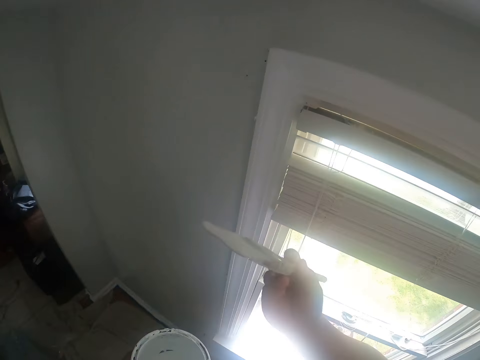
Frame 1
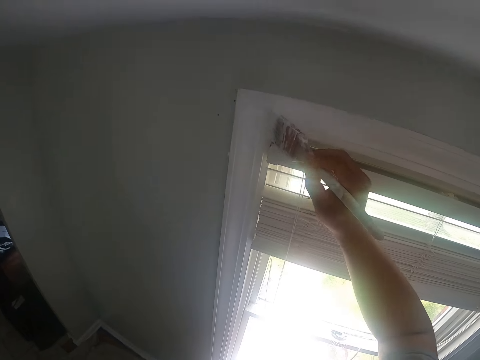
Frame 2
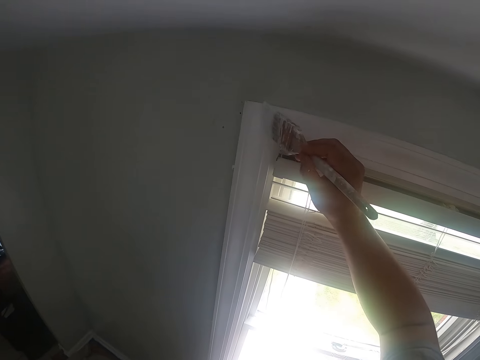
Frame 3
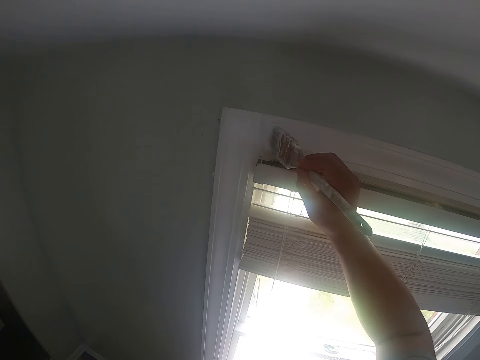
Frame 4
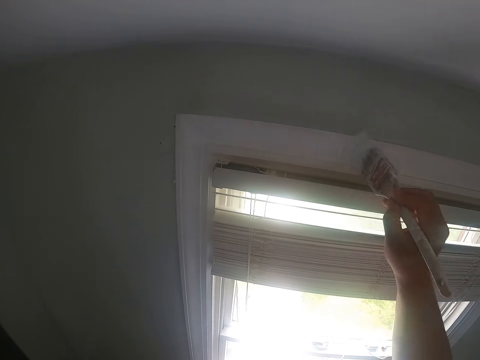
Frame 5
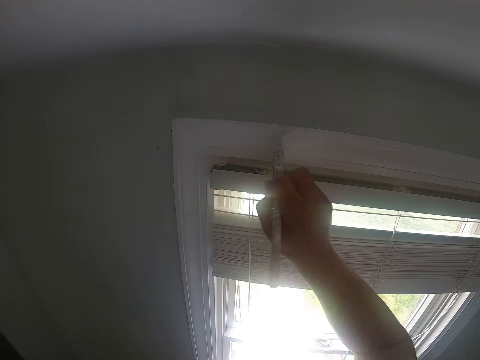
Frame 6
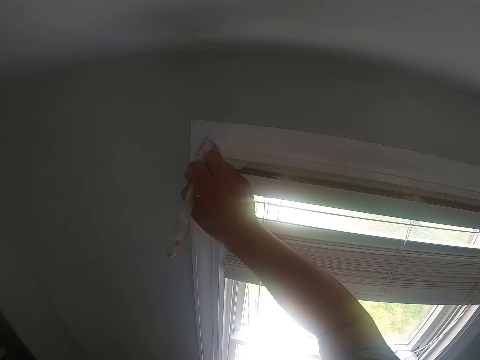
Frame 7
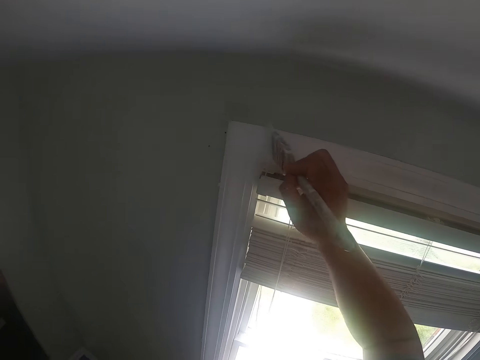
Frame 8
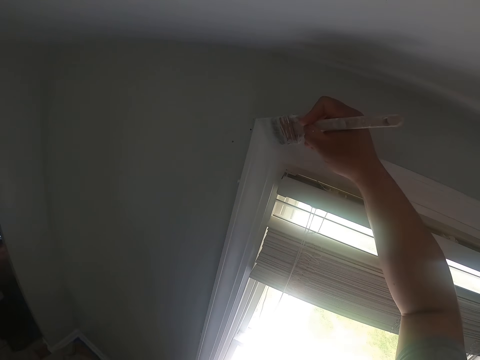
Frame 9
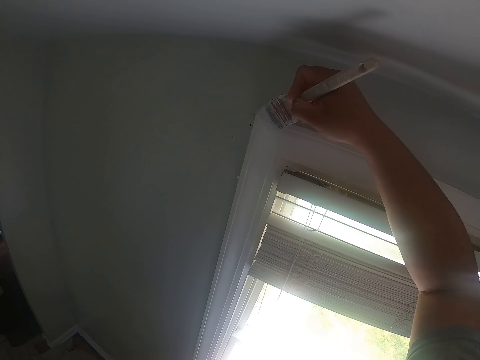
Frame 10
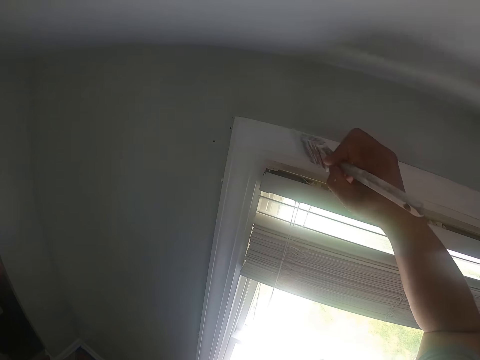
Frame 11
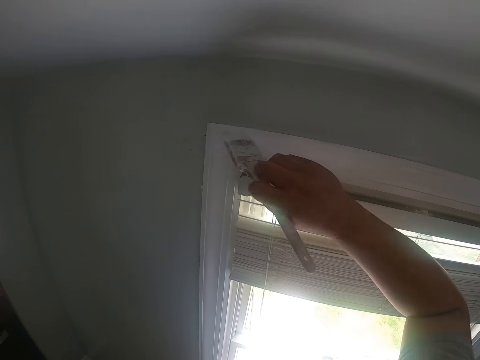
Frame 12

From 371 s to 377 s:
A woman walks out of a room. The camera wearer paints the window frame with the paint brush.

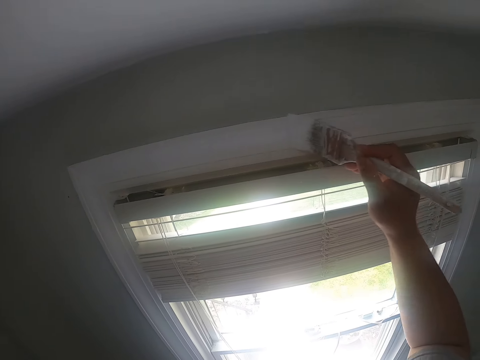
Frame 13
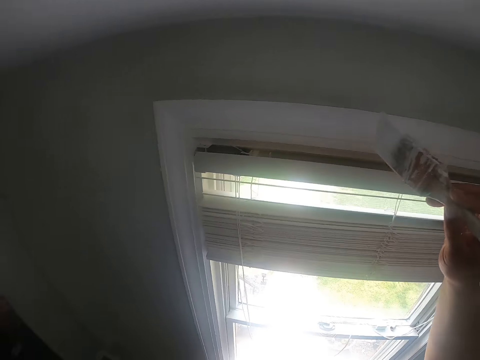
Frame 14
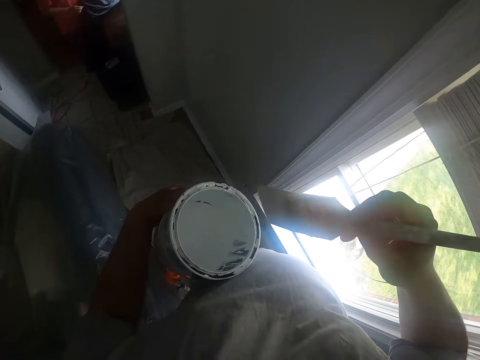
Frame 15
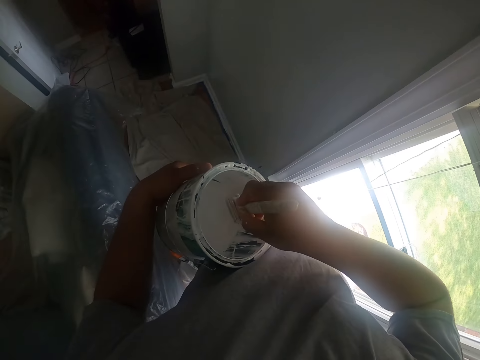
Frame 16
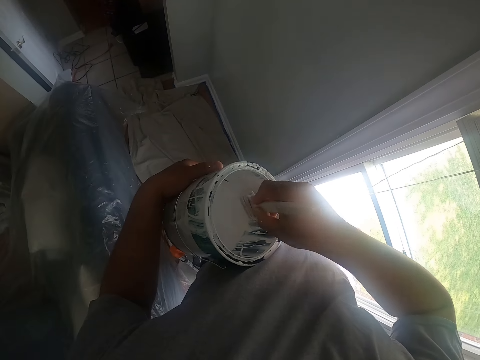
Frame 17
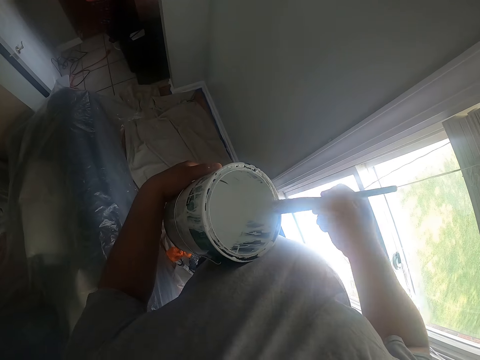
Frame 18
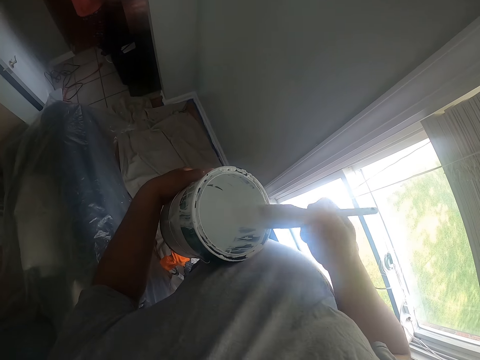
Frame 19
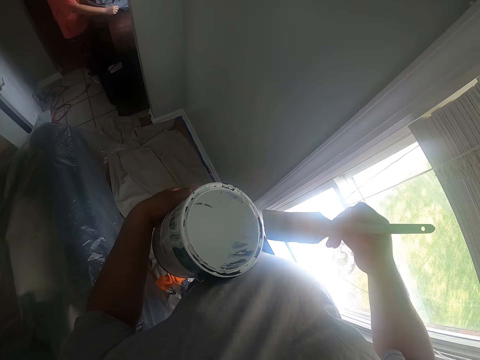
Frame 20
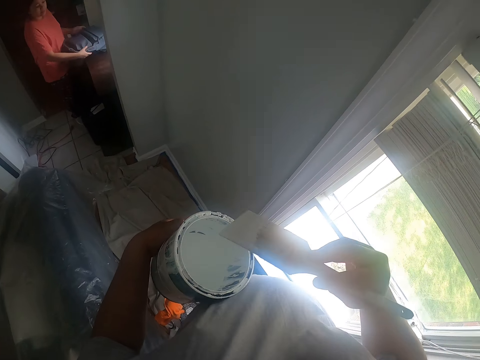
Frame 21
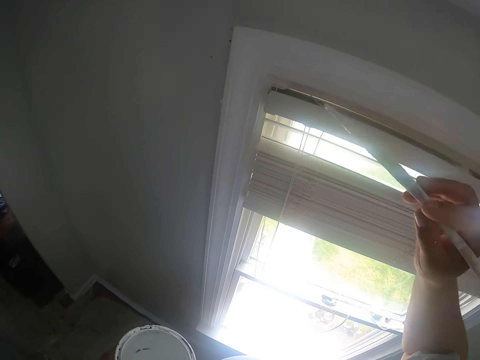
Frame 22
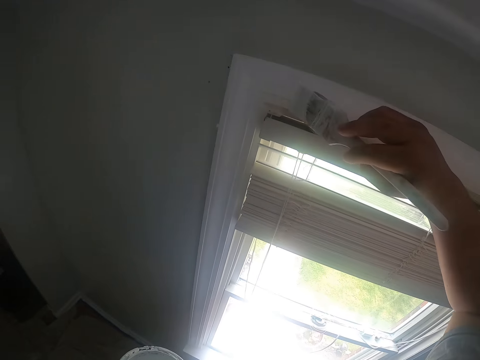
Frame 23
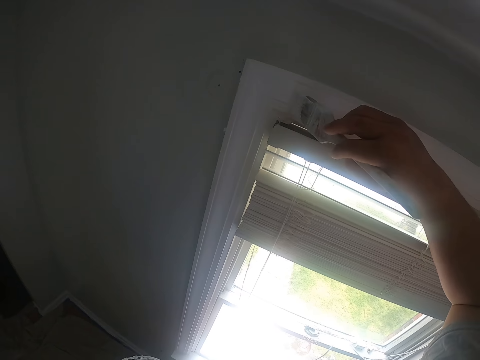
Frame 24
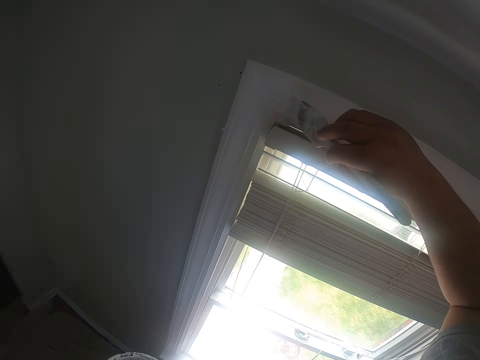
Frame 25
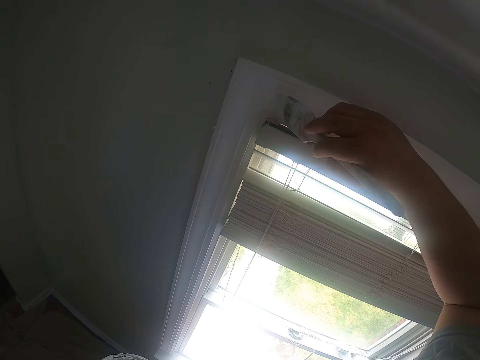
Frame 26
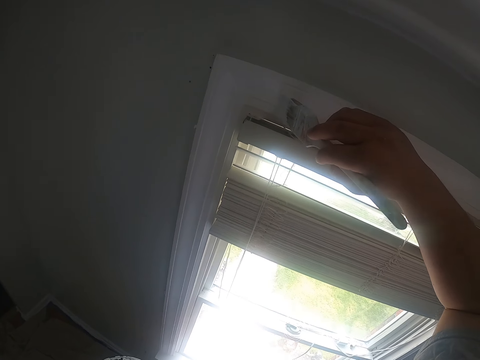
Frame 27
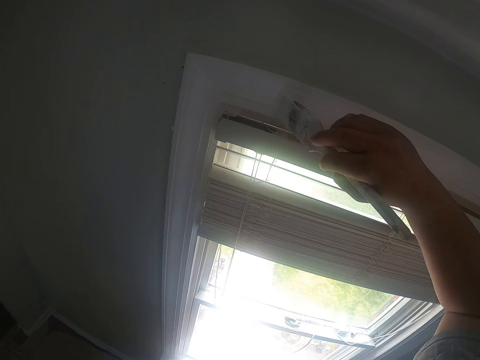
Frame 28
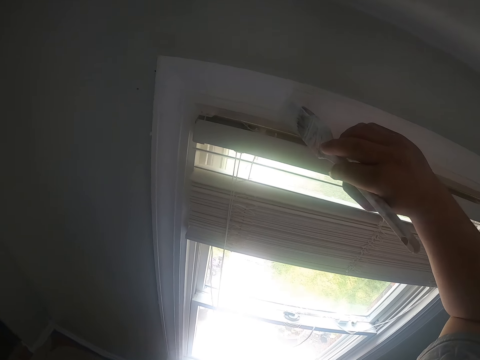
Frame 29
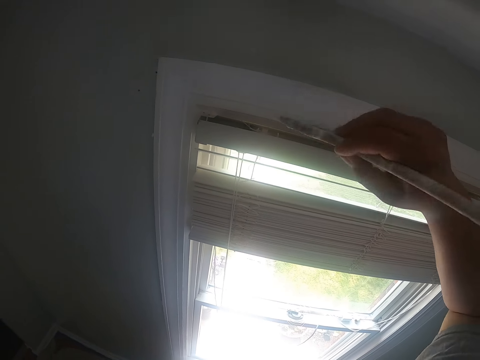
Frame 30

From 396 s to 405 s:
The camera wearer dips the paint brush into the paint bucket. They scrub off the paint from the paint brush. A woman opens a bag on a table. The camera wearer paints the window frame with the paint brush.

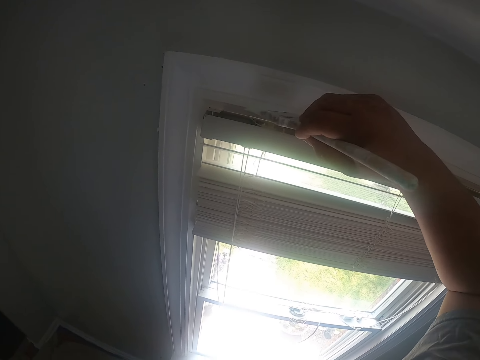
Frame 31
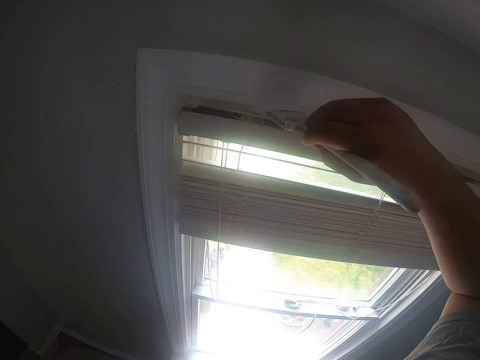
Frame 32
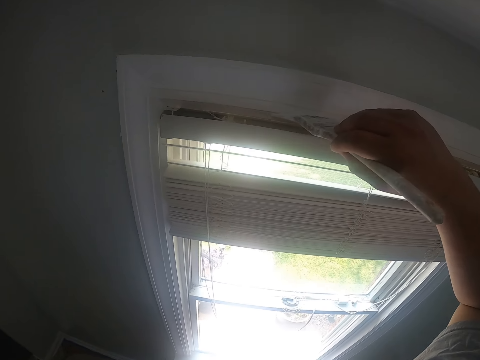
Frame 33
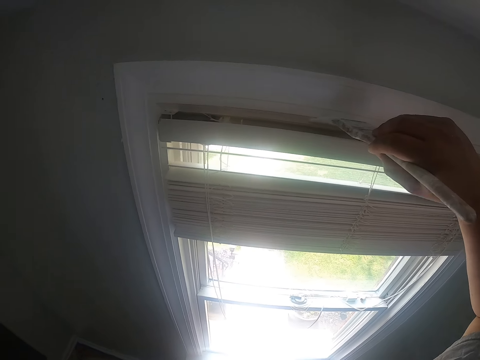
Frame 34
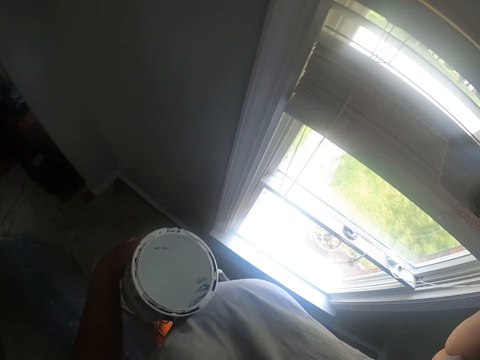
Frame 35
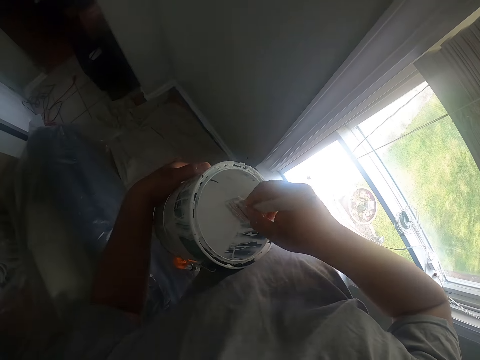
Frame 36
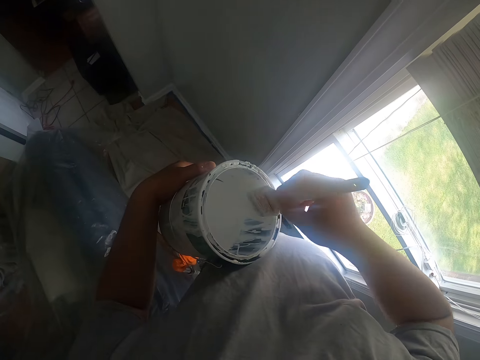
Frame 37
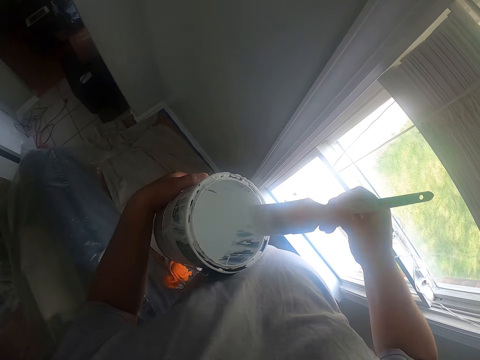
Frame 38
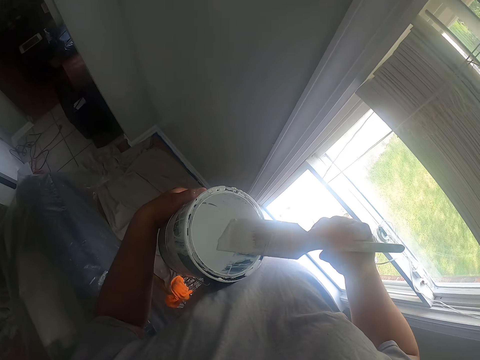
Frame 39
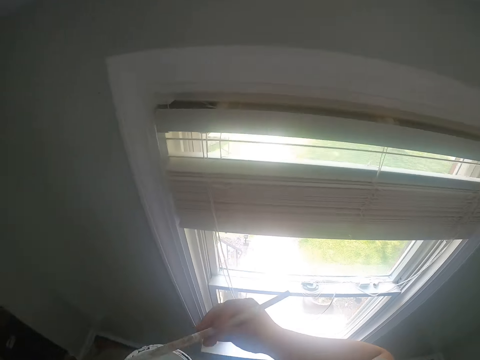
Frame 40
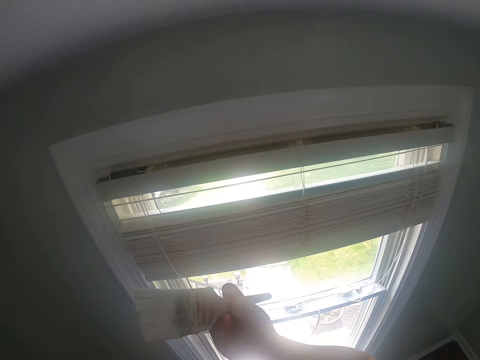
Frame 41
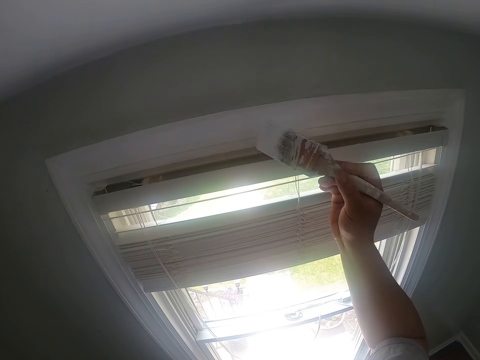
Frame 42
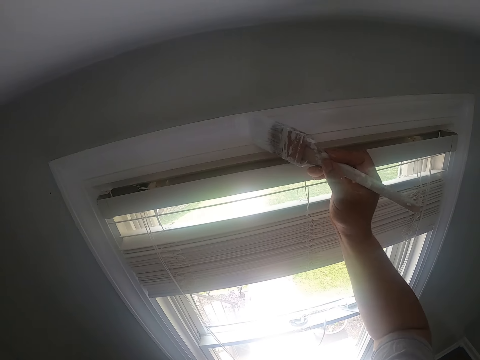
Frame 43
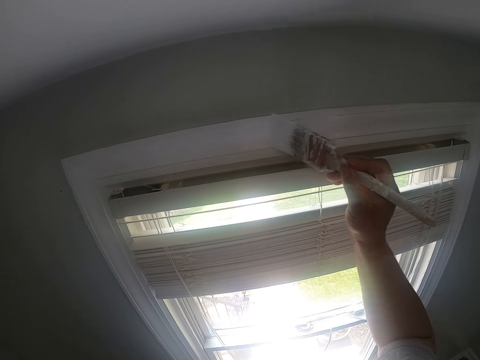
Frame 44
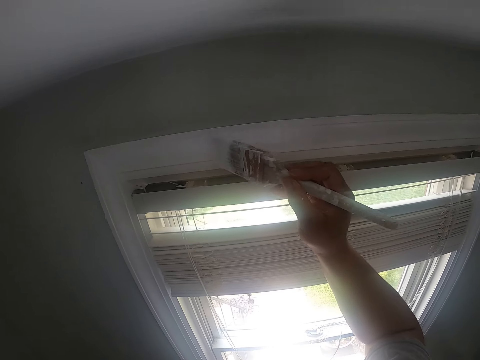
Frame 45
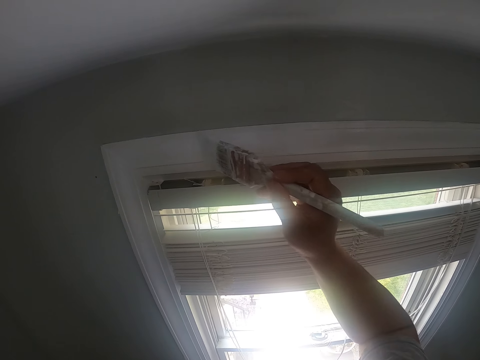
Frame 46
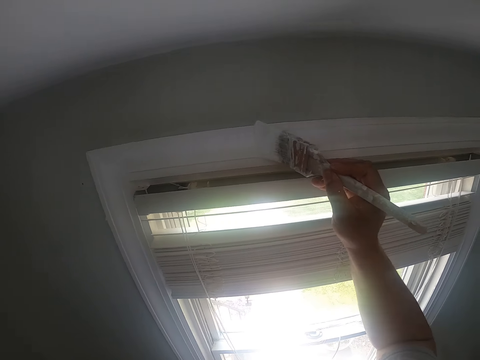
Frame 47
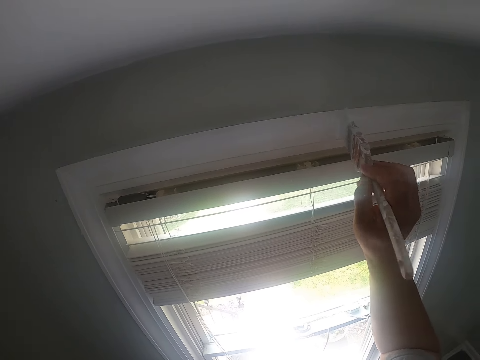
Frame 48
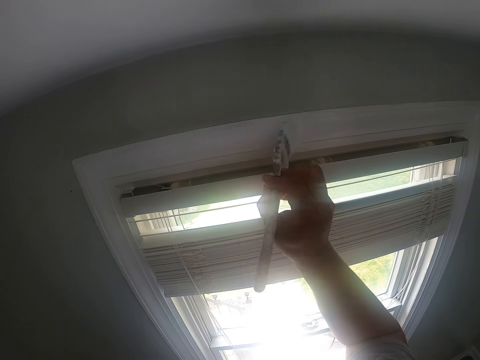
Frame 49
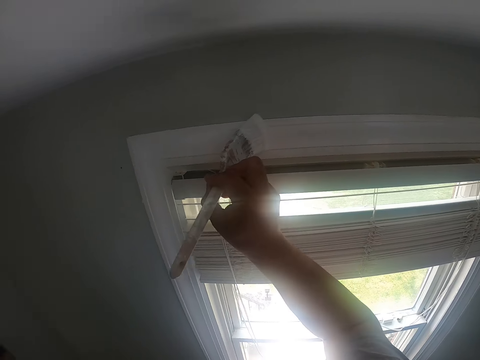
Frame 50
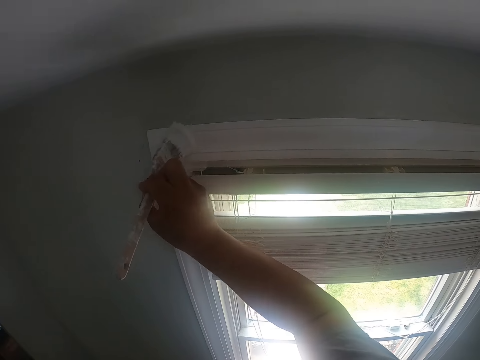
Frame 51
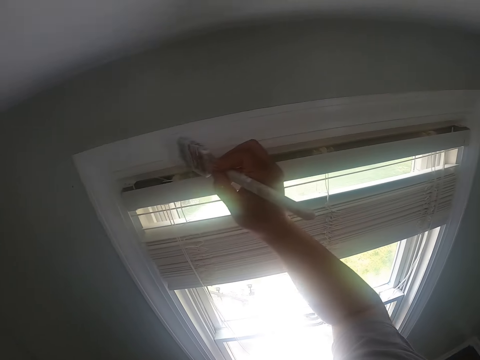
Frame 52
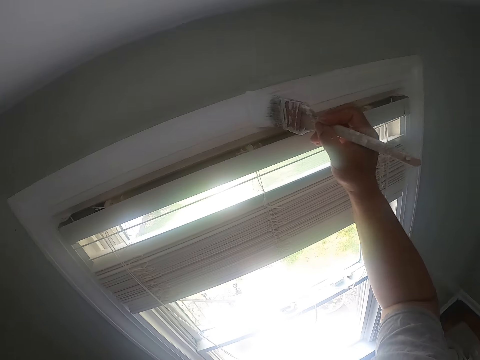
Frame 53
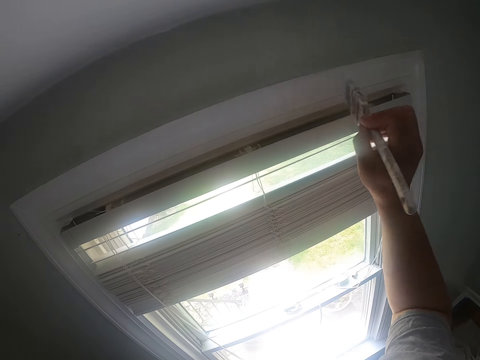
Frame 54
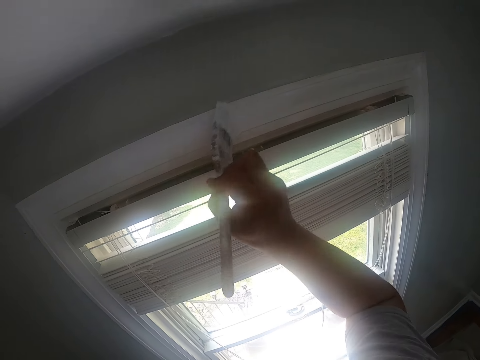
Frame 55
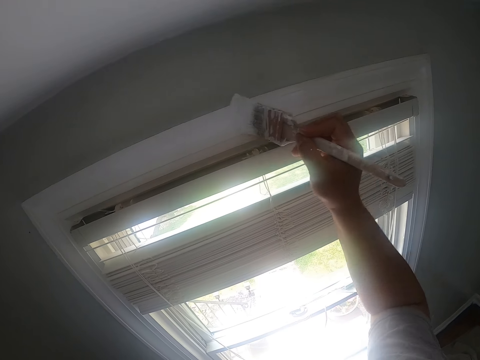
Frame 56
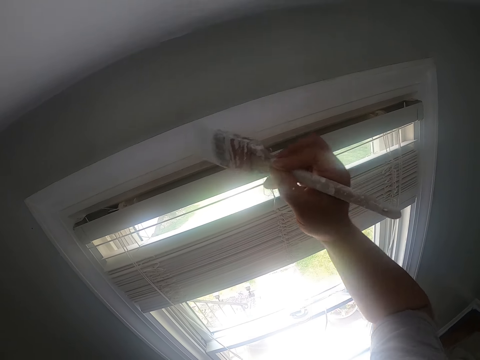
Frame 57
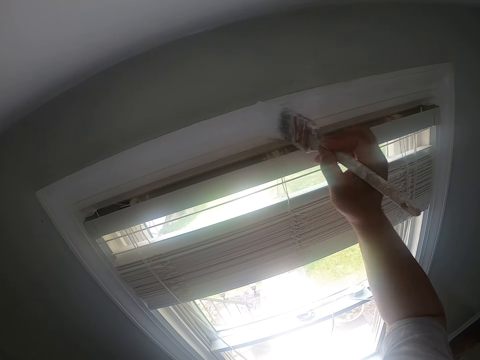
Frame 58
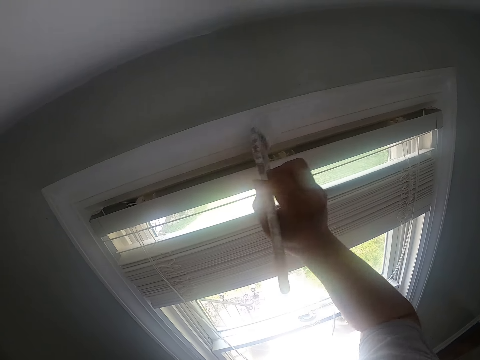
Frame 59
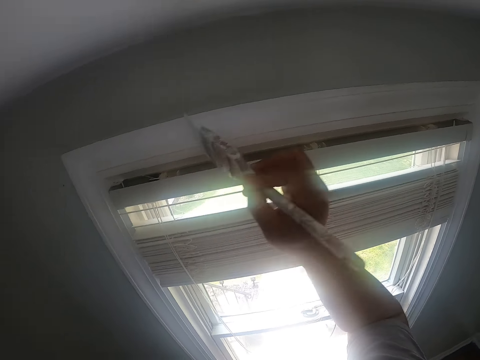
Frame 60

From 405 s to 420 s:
The camera wearer dips the paint brush into the paint bucket. They scrub off the paint from the paint brush. They paint the window frame with the paint brush.
